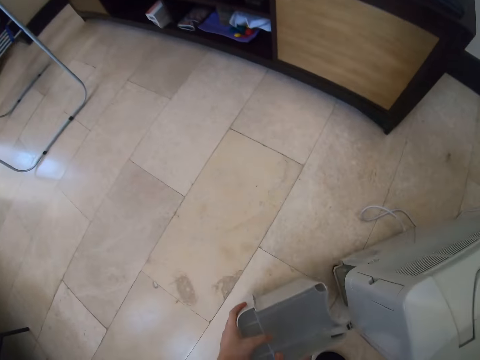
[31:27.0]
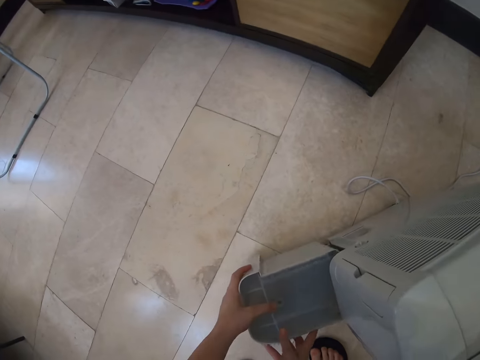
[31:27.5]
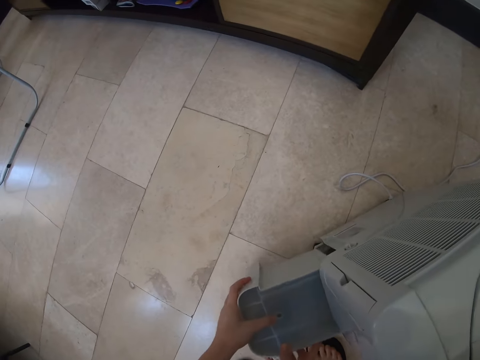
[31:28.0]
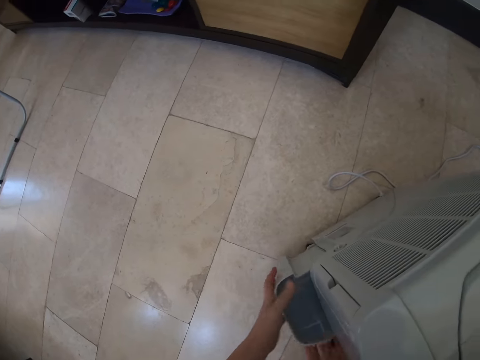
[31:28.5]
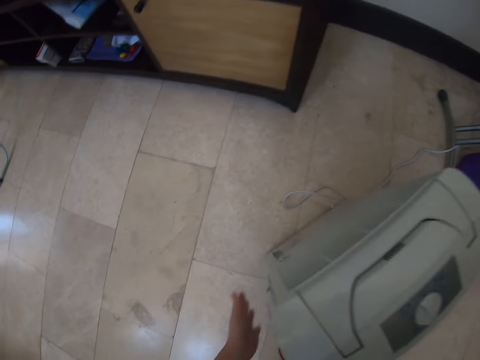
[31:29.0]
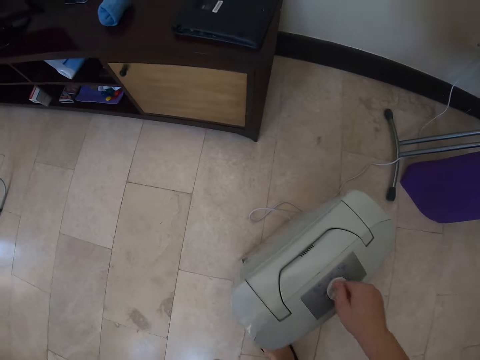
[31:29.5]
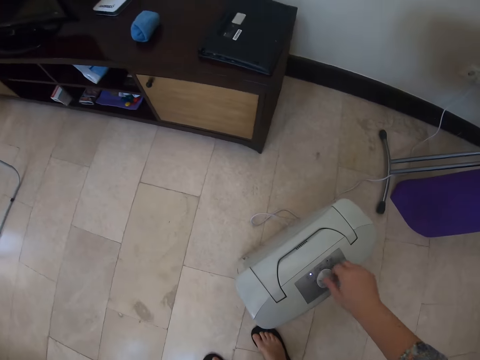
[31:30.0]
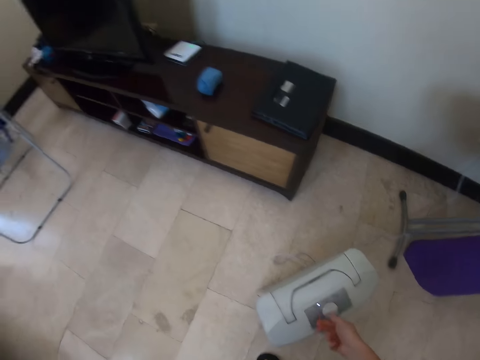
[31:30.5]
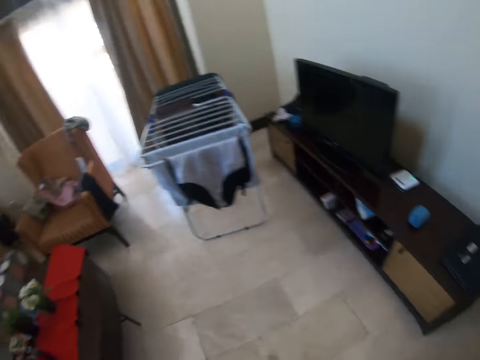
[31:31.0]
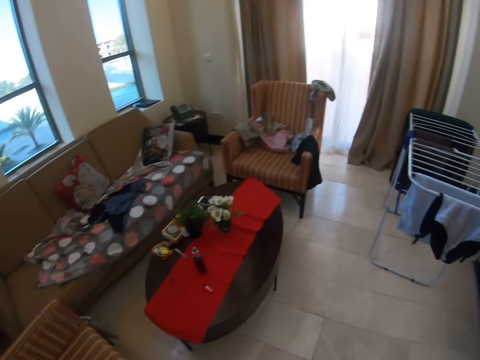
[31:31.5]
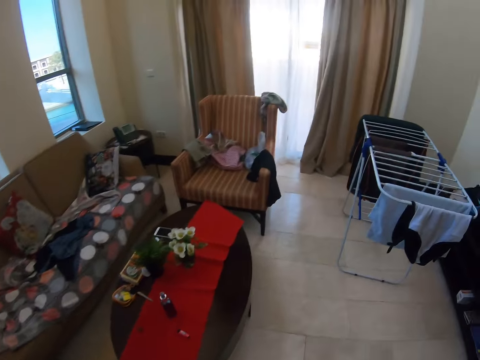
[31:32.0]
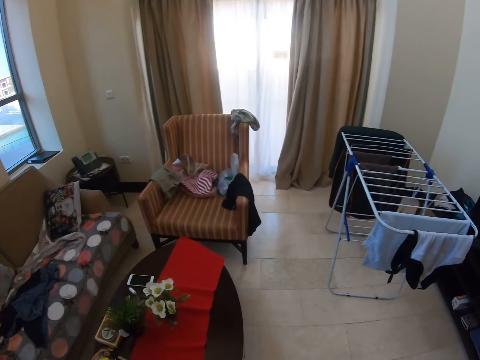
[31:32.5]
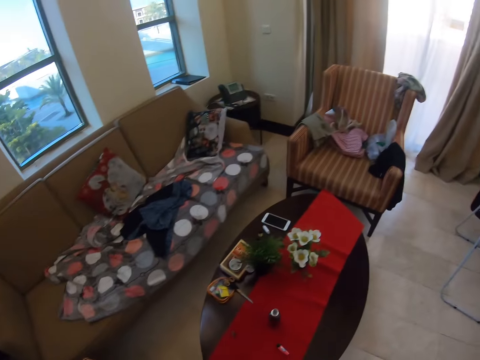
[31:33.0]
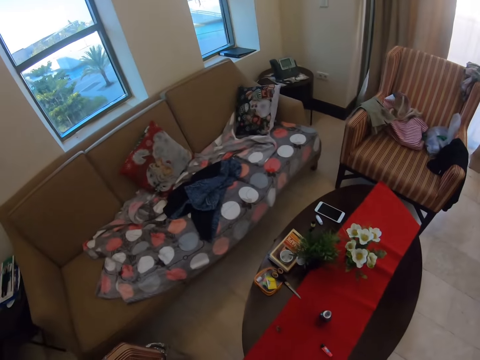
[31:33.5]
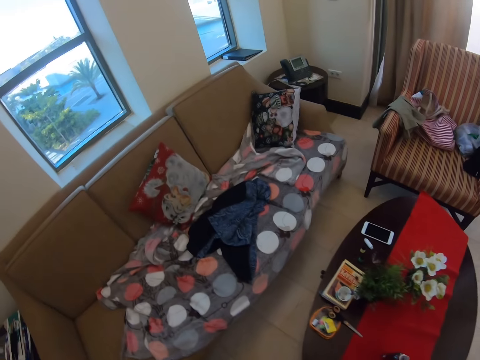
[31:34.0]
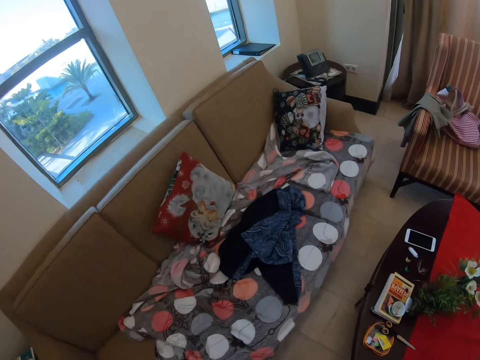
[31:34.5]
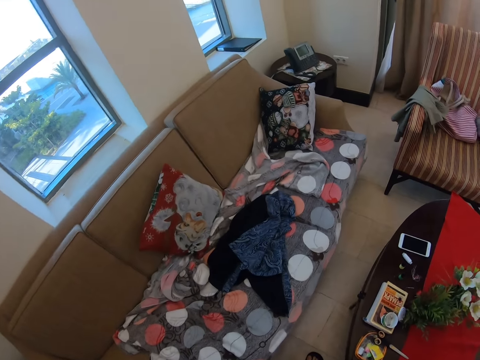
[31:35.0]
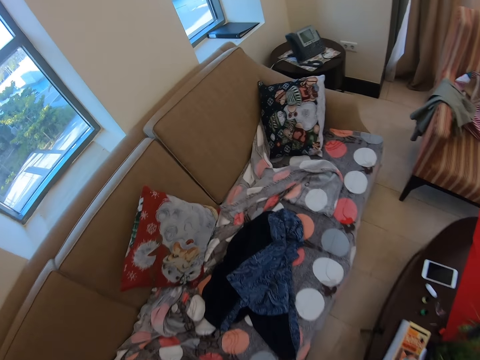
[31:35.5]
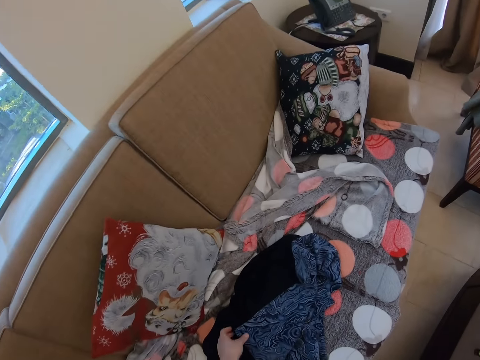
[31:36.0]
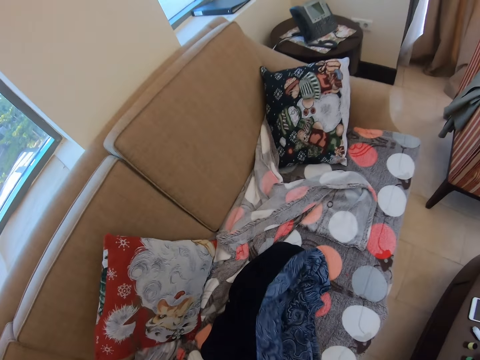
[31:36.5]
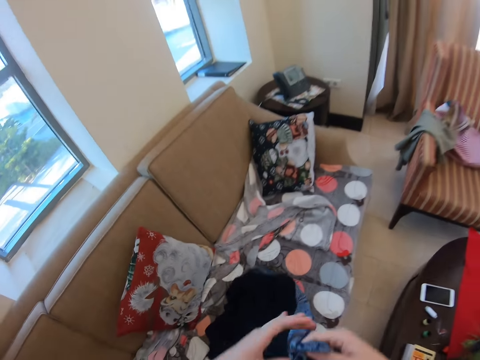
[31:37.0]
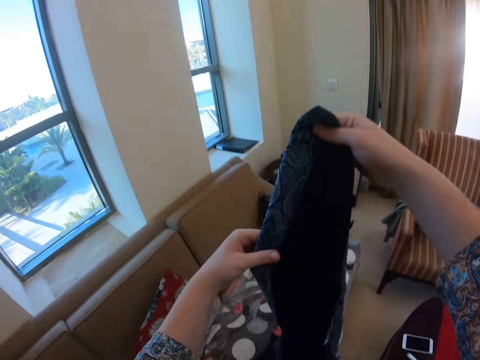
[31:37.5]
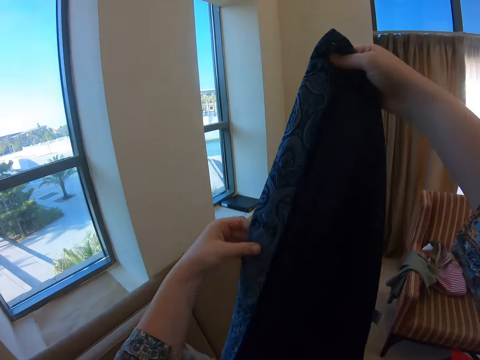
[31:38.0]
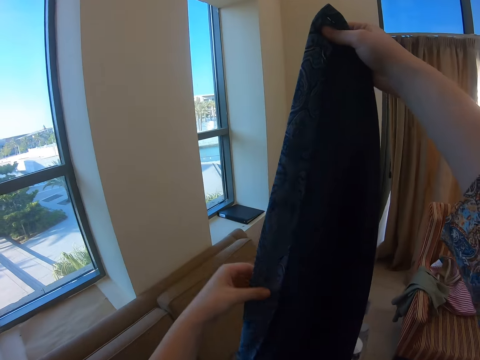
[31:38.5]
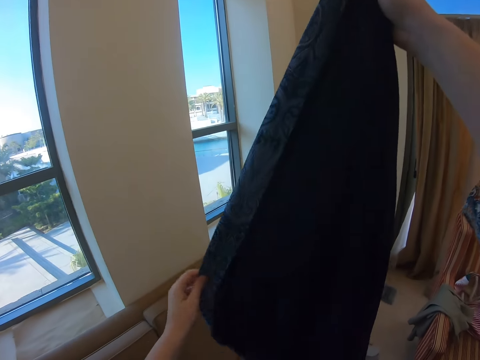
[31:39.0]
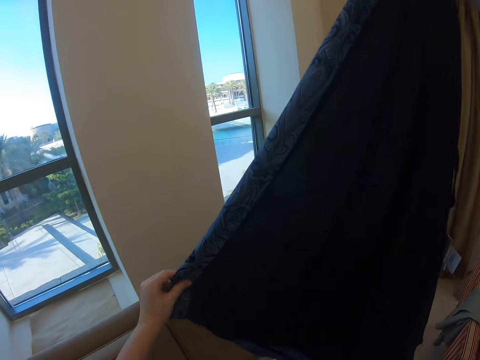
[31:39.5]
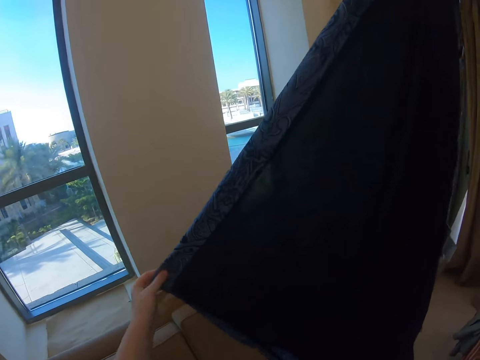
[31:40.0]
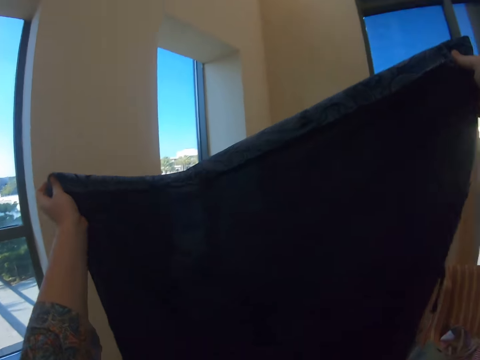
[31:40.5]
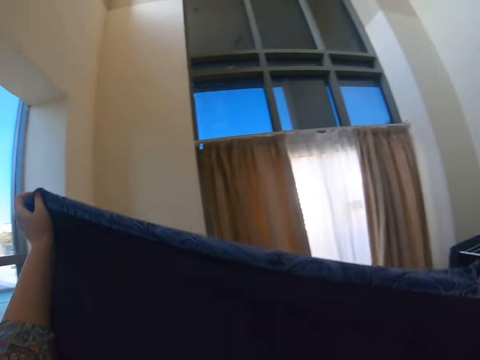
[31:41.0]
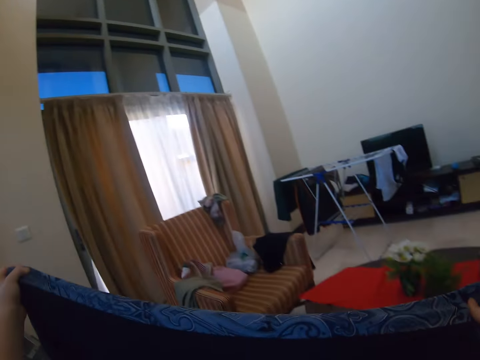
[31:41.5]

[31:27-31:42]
The camera wearer fixes the water holder. They are opening something. They adjust the knob. They walk. They take a cloth. They raise the cloth.

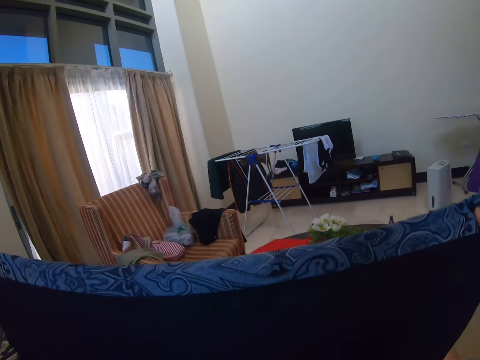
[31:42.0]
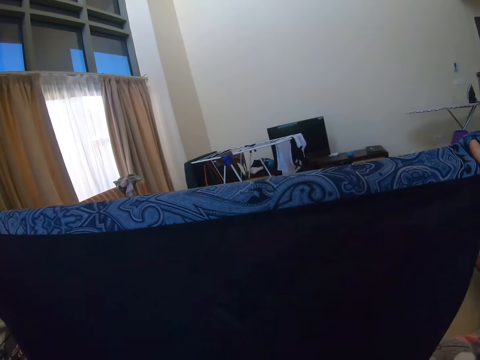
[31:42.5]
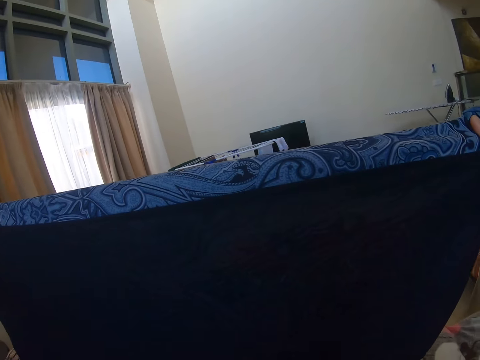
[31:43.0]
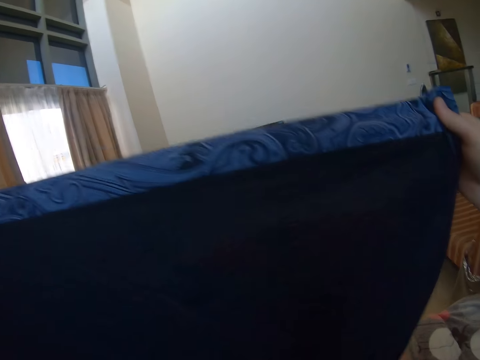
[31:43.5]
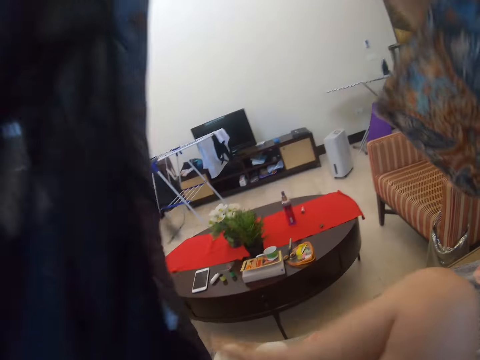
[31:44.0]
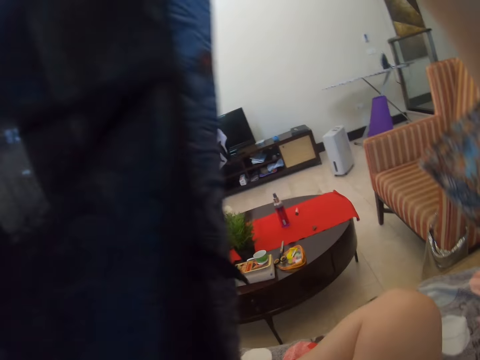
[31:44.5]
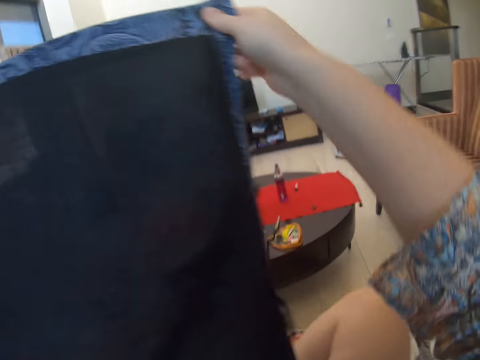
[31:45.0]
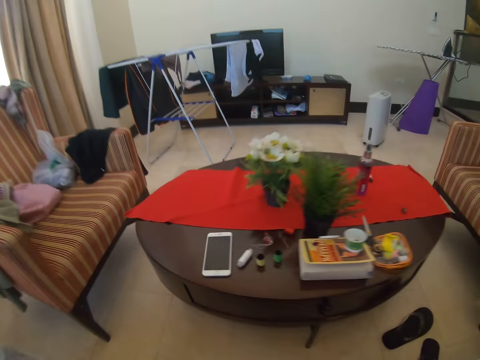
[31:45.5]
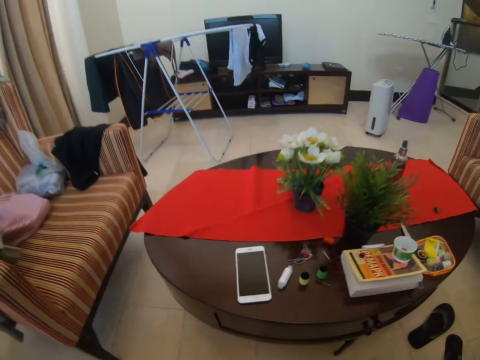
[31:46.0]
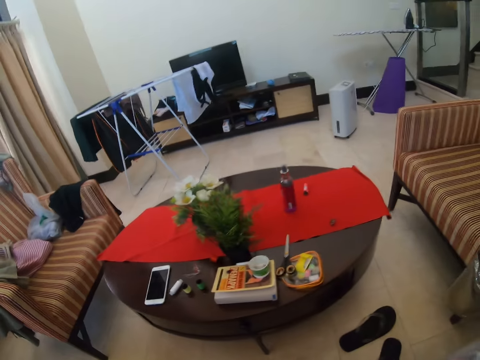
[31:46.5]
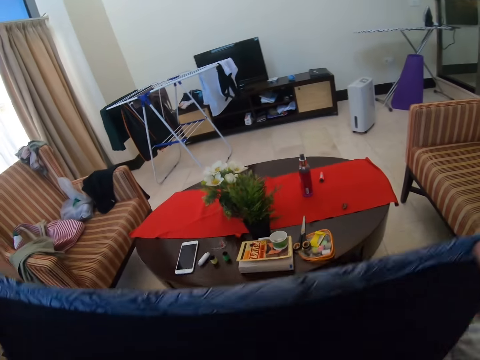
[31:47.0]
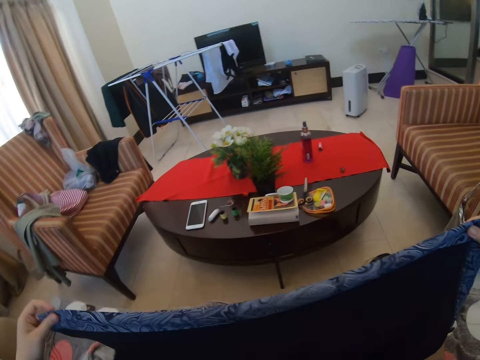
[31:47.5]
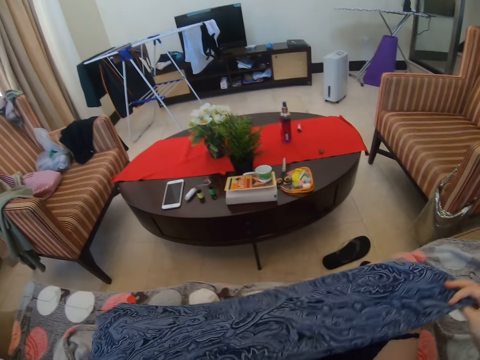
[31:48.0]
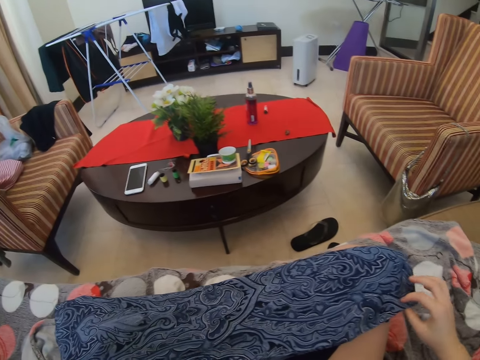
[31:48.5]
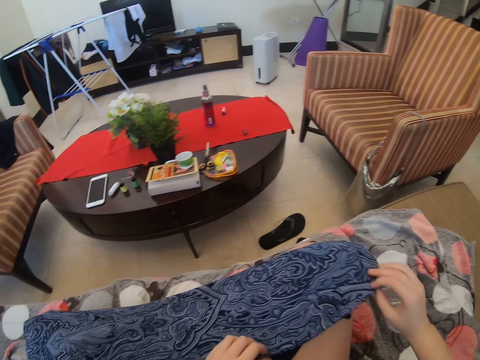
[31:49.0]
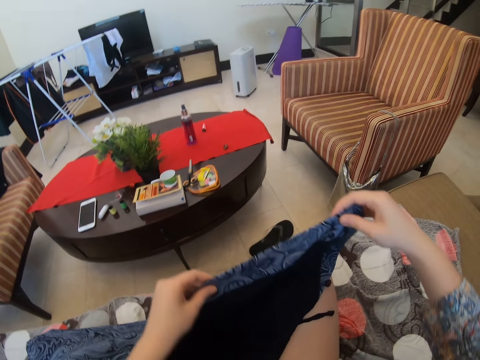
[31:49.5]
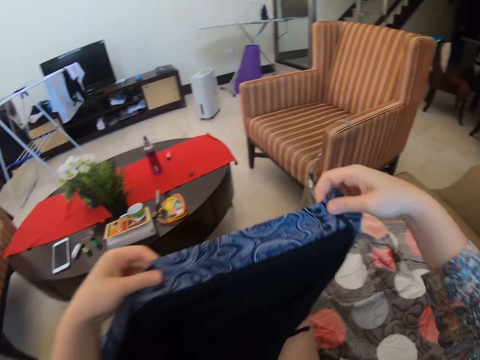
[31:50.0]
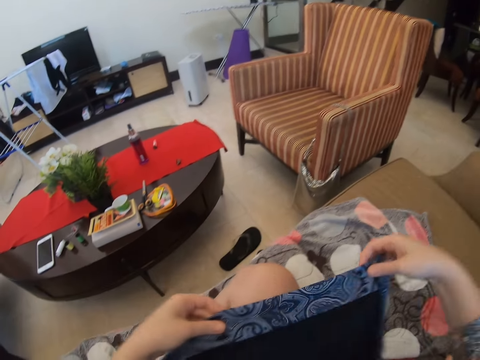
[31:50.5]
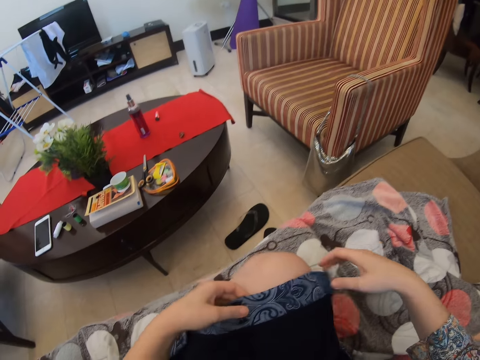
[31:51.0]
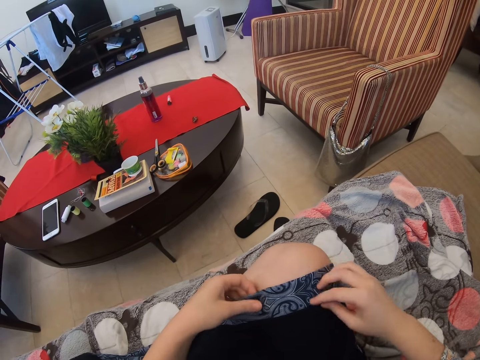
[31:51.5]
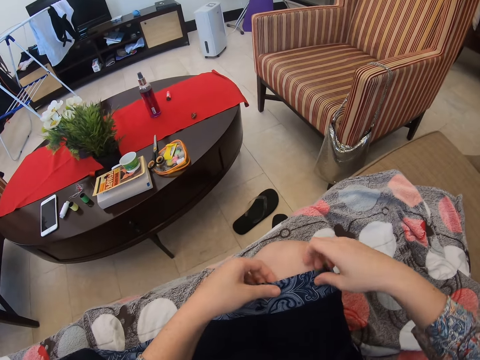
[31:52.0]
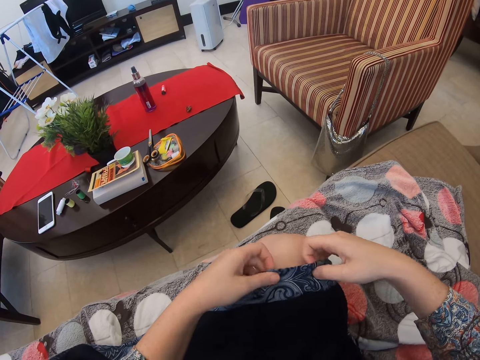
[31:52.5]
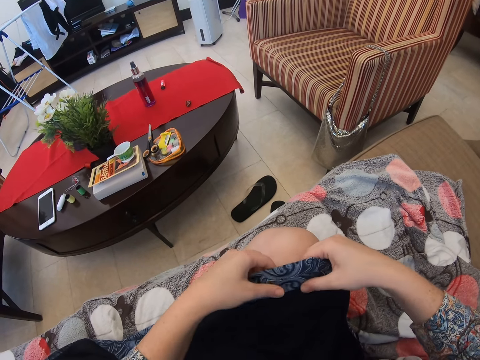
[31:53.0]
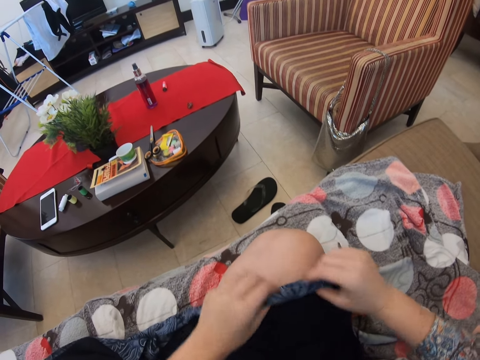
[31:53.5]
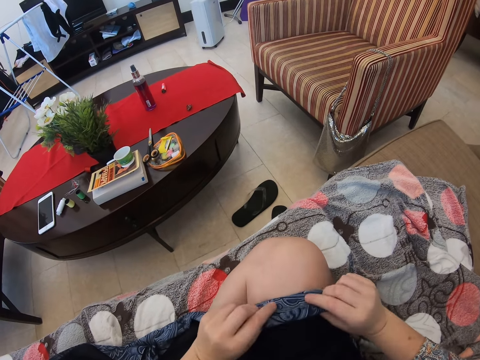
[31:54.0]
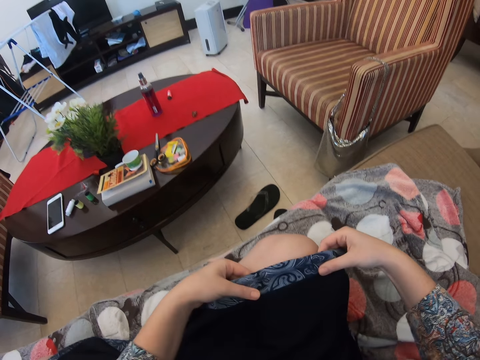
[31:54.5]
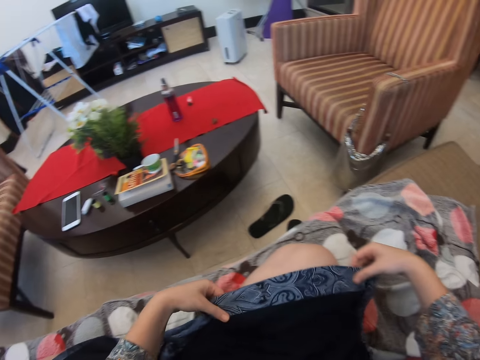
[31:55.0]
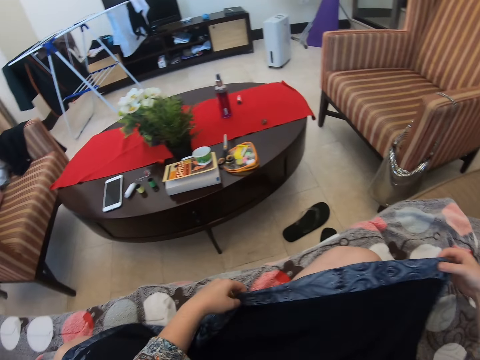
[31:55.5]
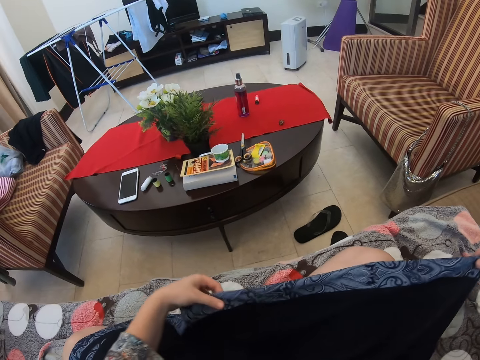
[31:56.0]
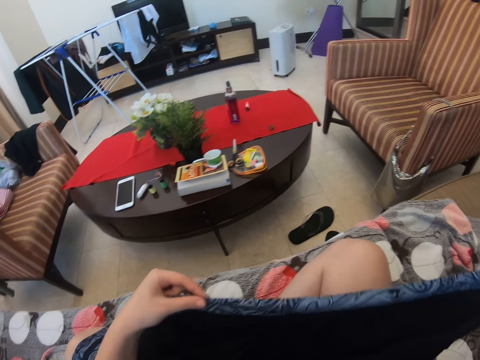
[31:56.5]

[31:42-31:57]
The camera wearer puts a leg up. She is sitting down. She puts a shawl on her lap. She turns the edge of the shawl. She puts the edge of the shawl on the right lap. She turns the edge of the shawl. She stretches the shawl edge.
